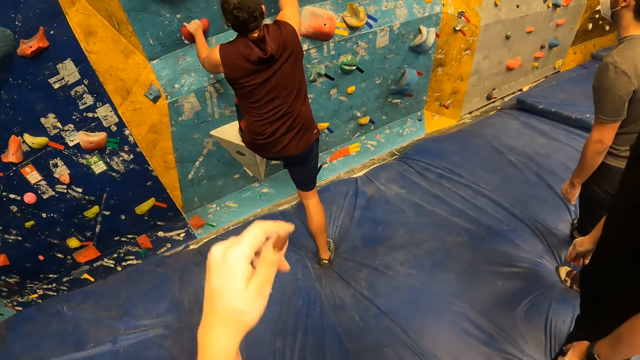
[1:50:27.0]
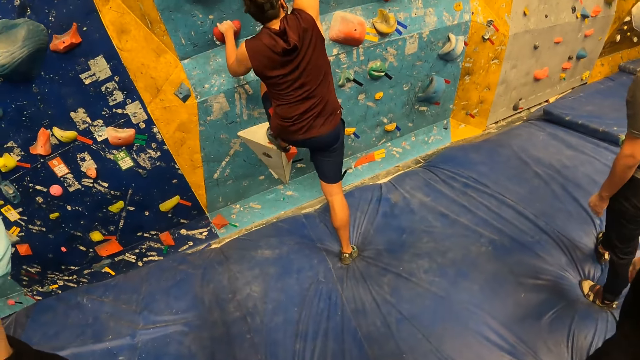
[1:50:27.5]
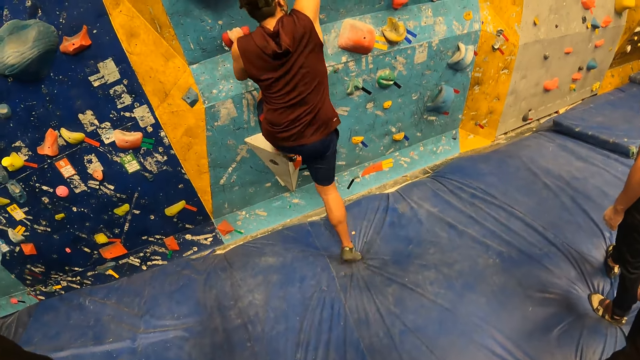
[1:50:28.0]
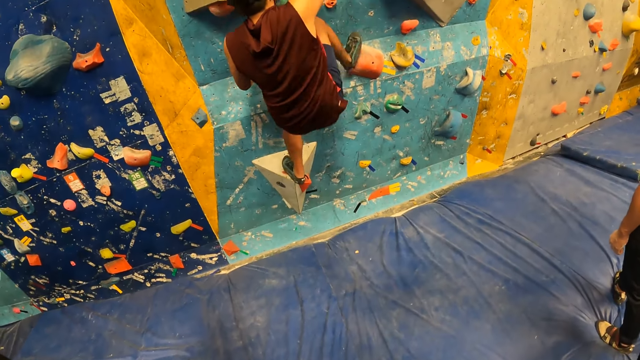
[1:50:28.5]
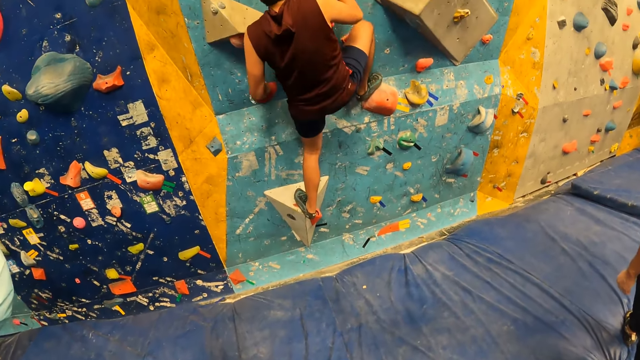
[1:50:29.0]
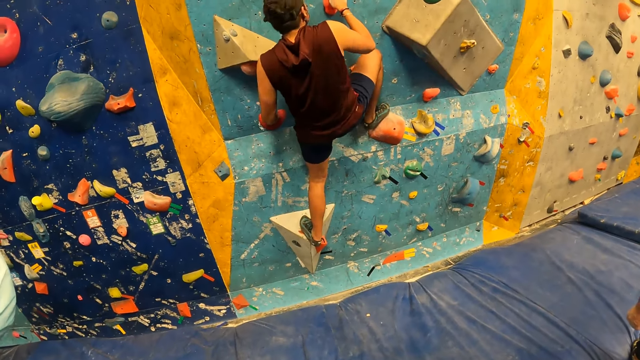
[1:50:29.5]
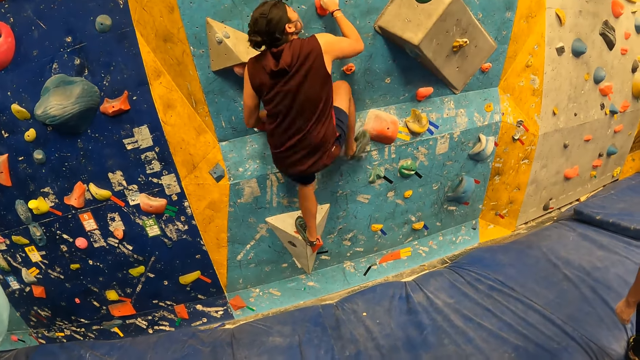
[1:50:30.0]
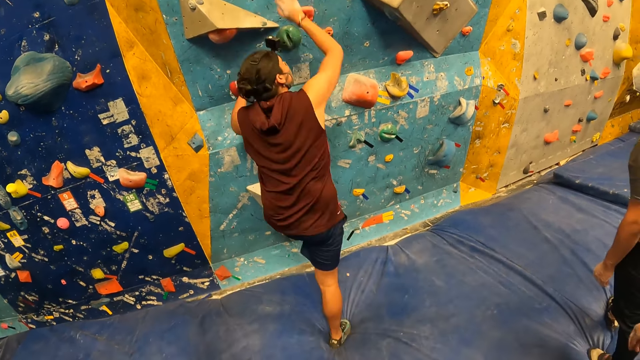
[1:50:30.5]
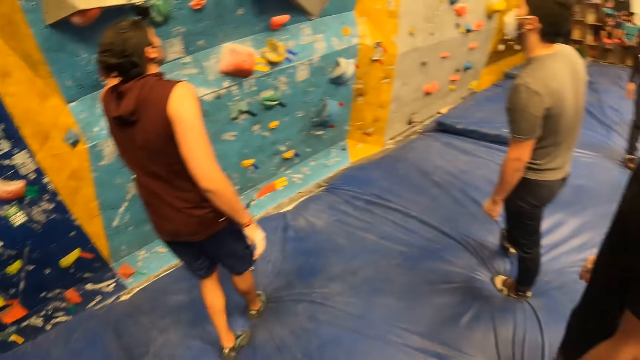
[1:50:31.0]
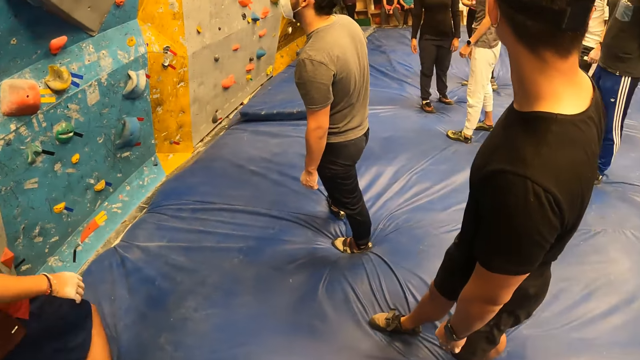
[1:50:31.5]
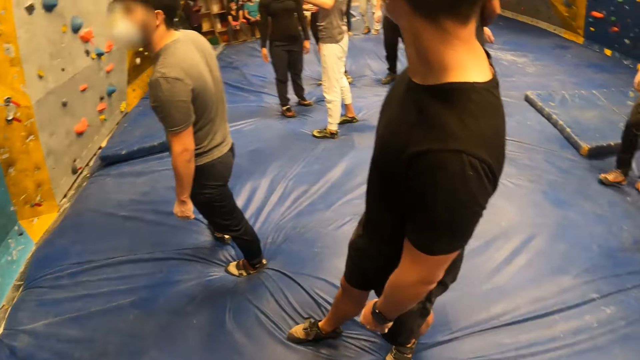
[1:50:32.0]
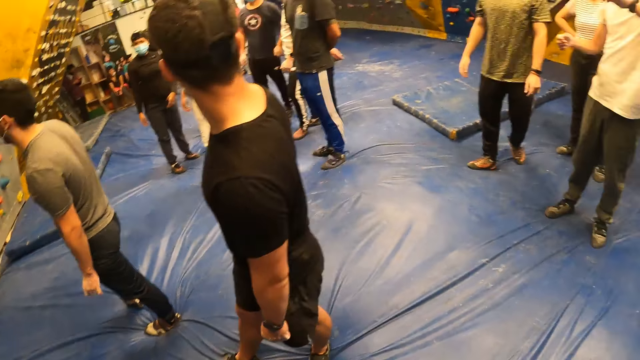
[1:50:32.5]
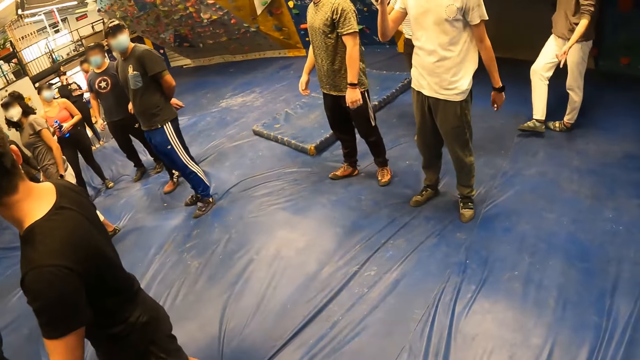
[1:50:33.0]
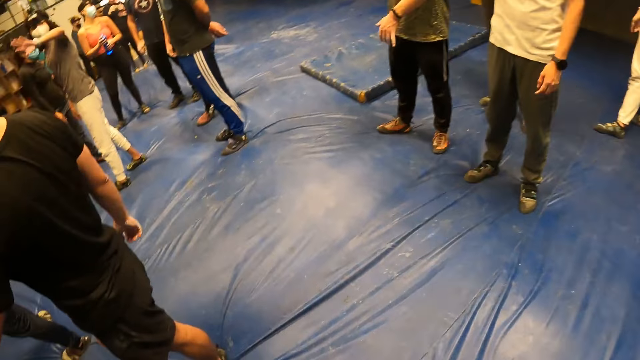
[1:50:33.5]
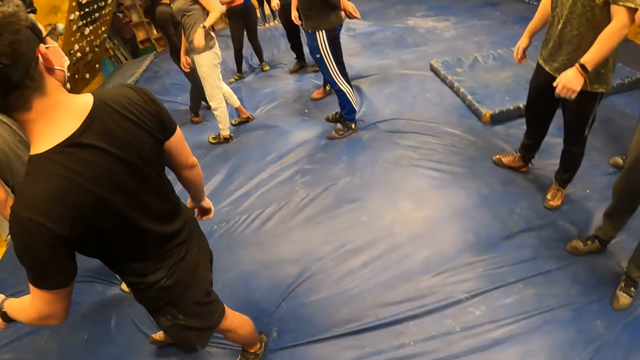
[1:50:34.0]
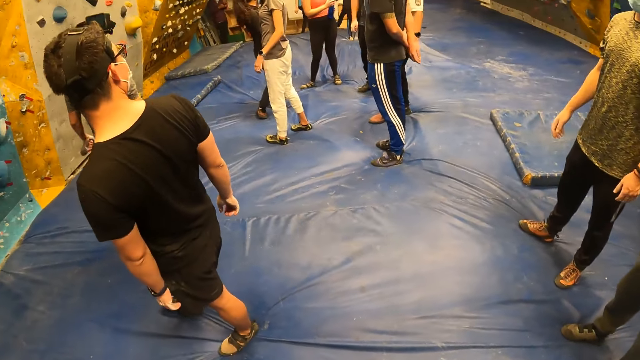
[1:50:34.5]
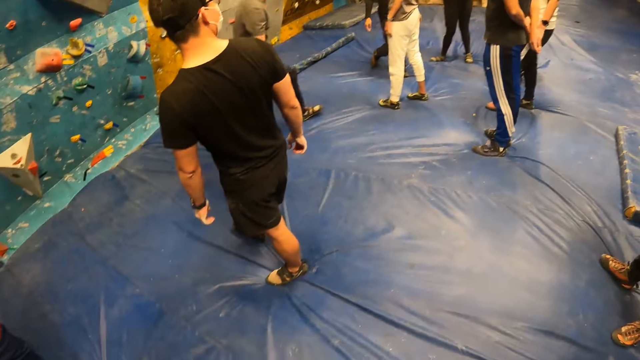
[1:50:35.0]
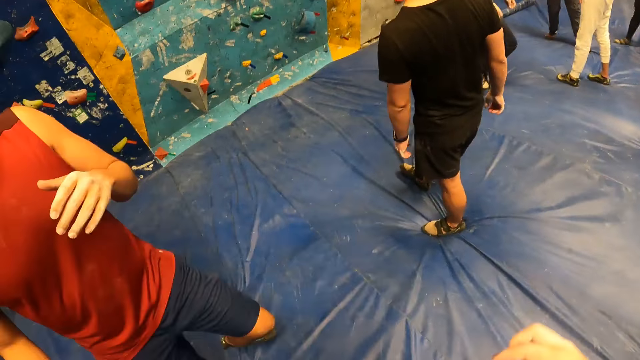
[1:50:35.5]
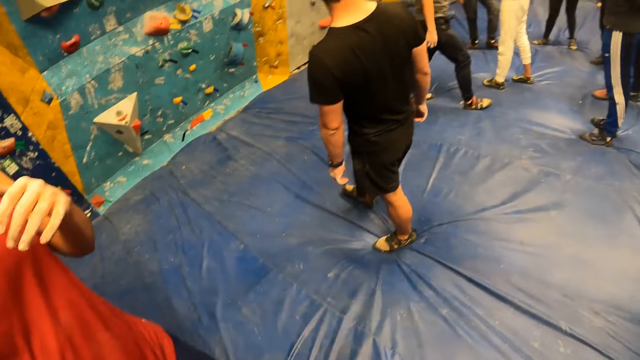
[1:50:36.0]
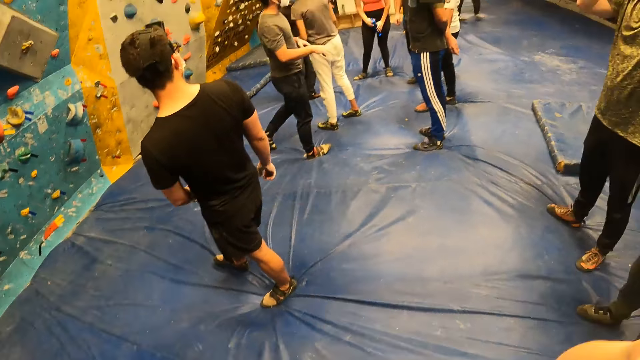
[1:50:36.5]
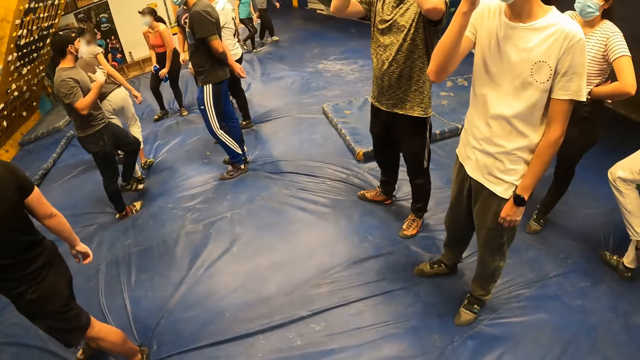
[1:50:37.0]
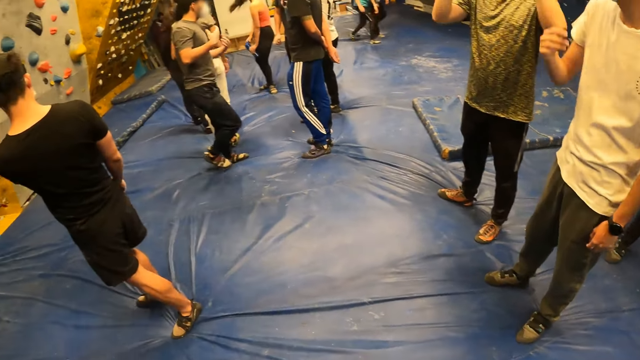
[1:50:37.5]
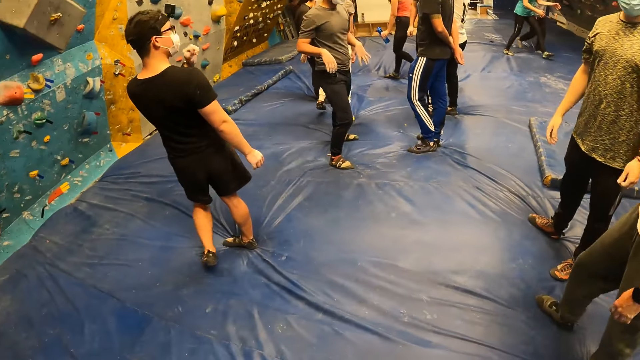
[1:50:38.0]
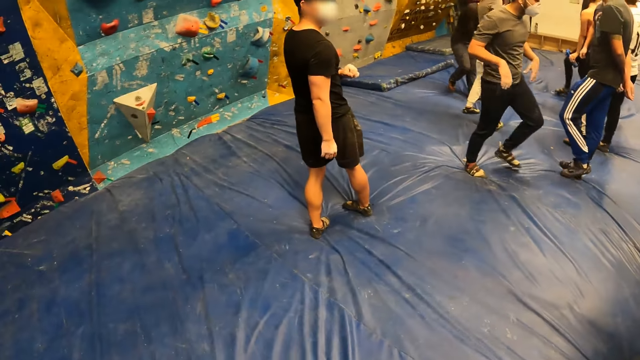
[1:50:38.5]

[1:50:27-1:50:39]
The camera wearer lowers the hand. They turn around. They raise the hand.

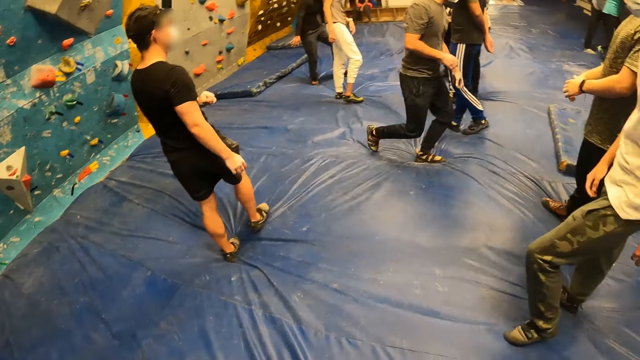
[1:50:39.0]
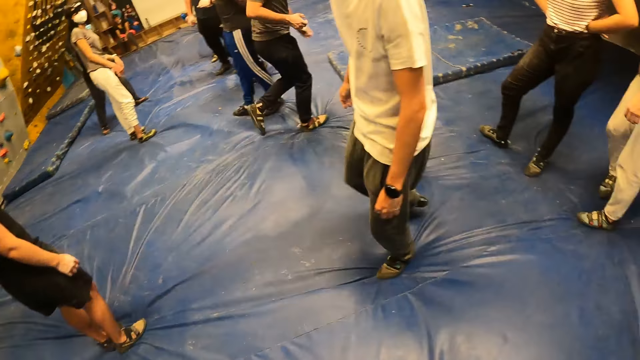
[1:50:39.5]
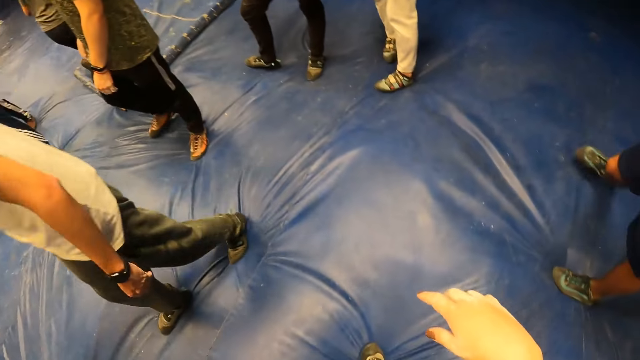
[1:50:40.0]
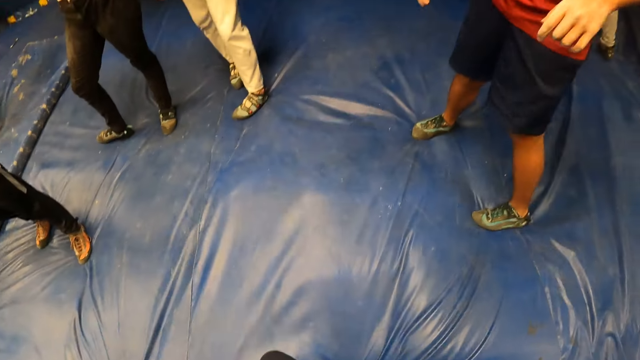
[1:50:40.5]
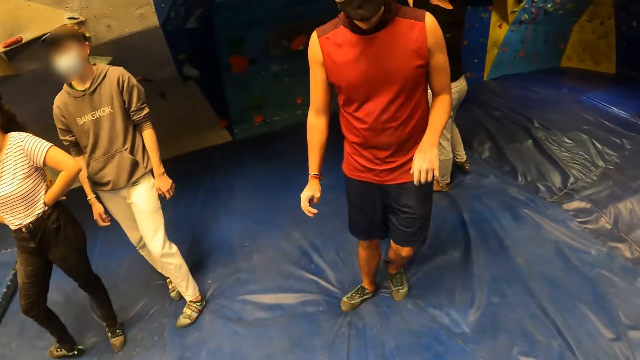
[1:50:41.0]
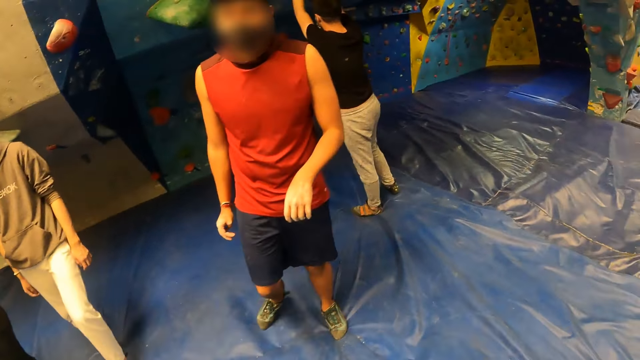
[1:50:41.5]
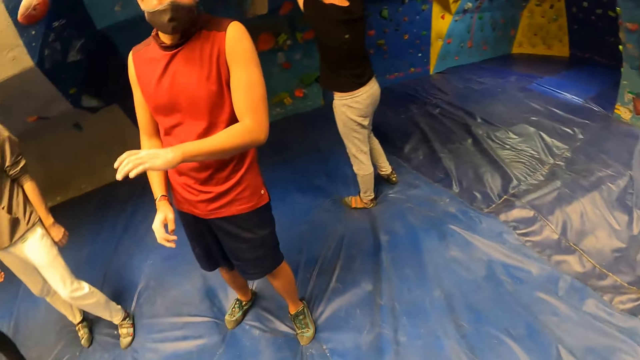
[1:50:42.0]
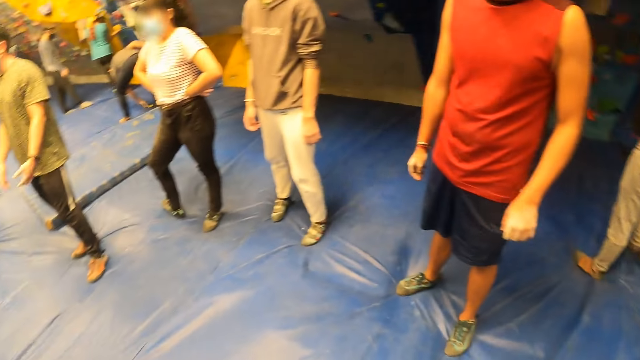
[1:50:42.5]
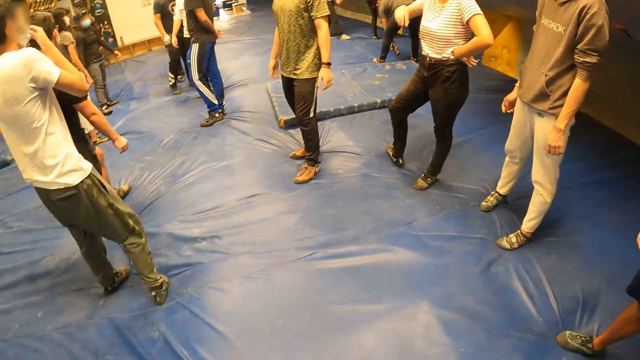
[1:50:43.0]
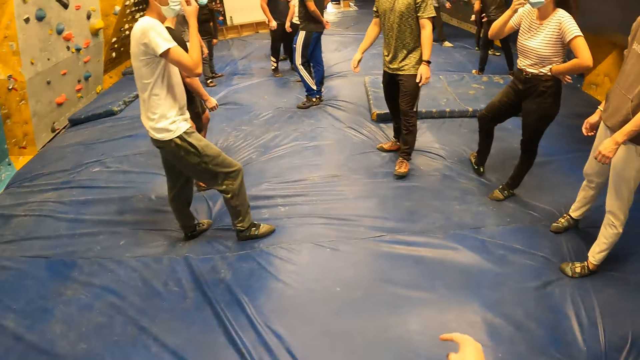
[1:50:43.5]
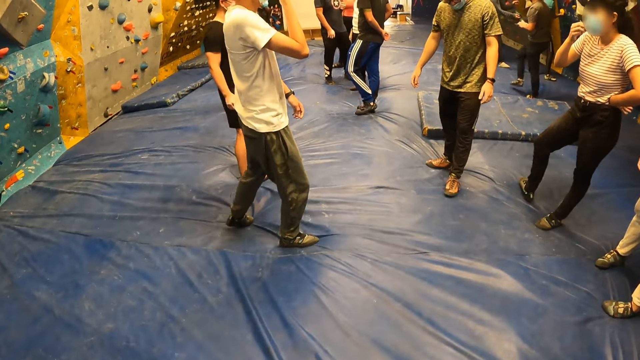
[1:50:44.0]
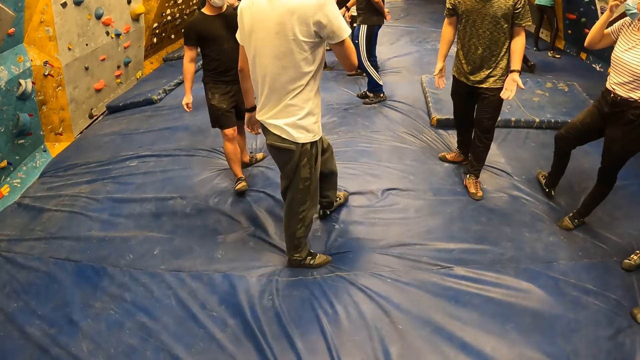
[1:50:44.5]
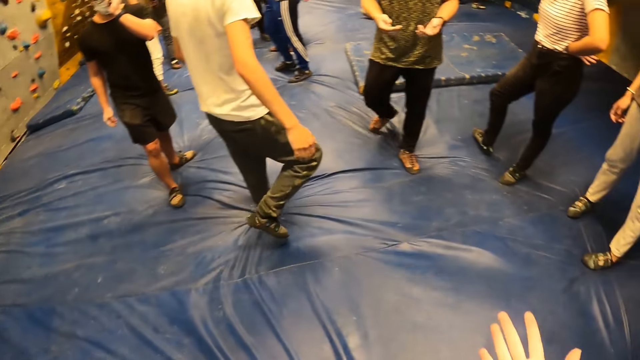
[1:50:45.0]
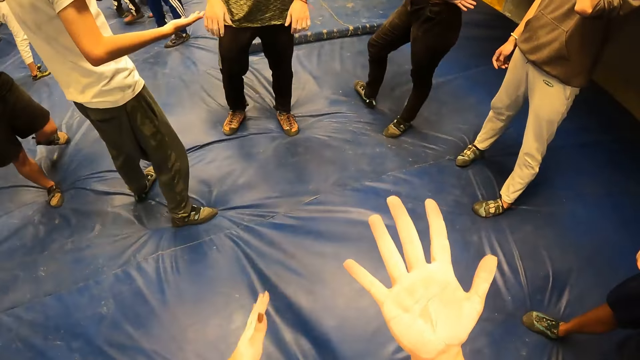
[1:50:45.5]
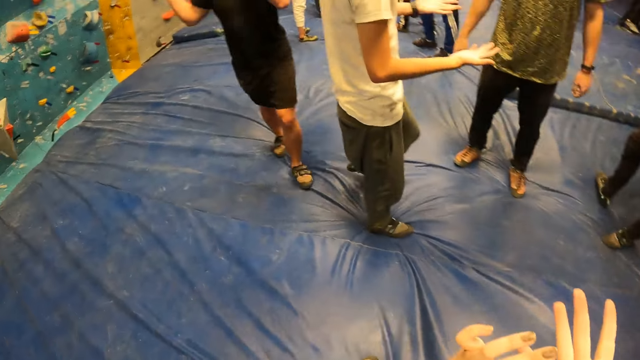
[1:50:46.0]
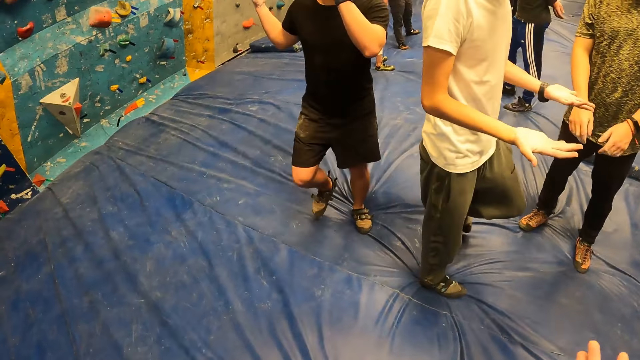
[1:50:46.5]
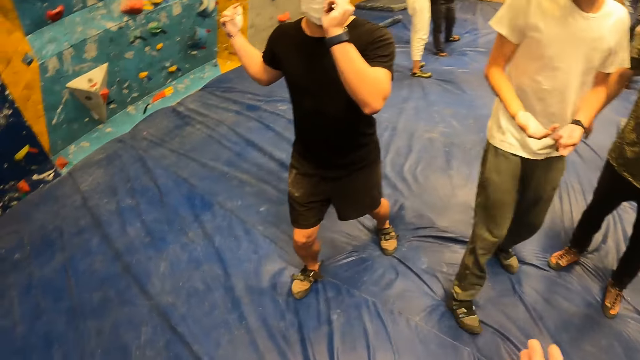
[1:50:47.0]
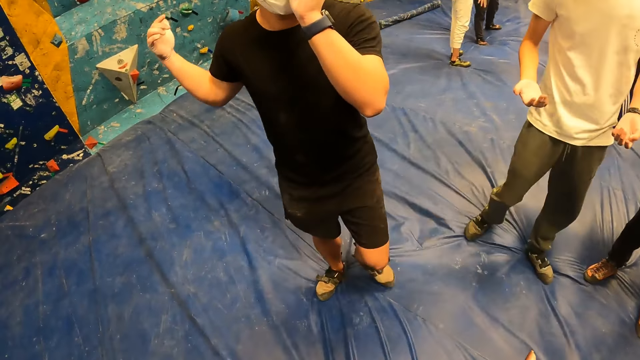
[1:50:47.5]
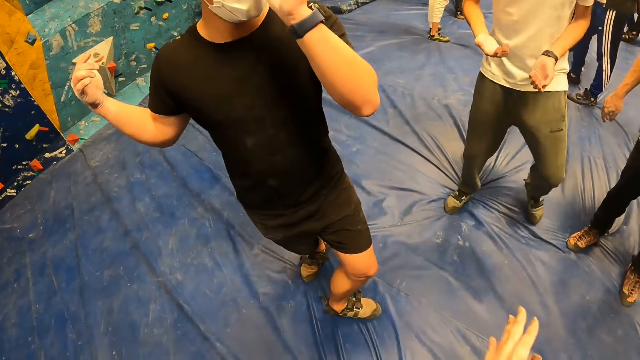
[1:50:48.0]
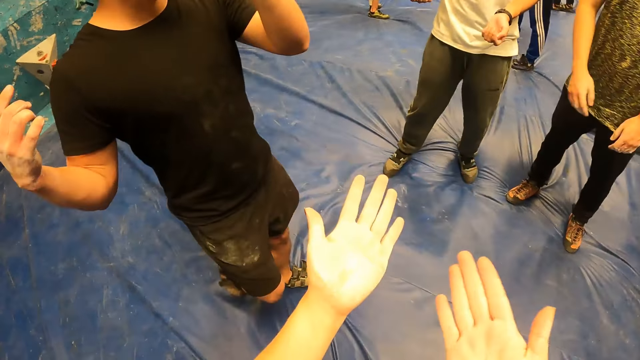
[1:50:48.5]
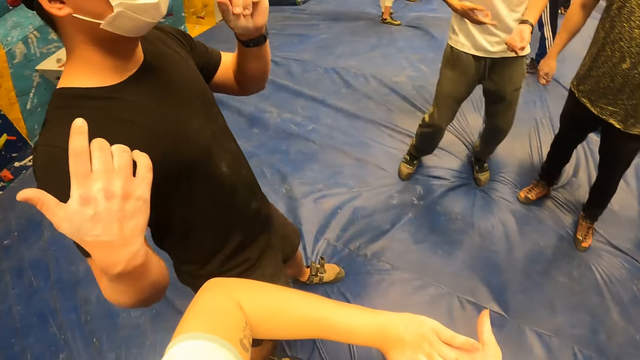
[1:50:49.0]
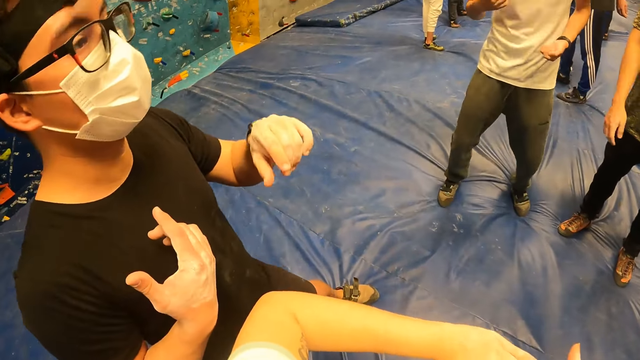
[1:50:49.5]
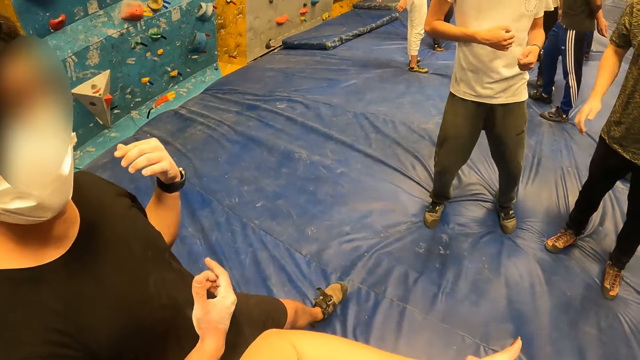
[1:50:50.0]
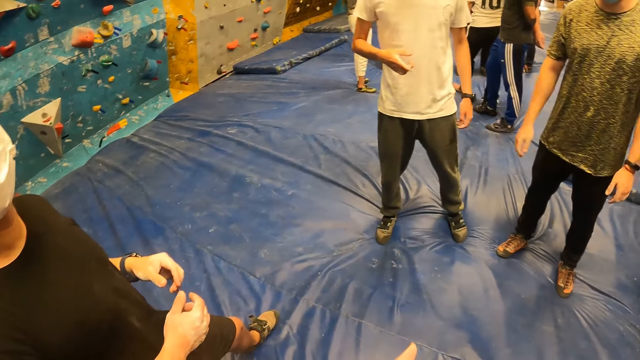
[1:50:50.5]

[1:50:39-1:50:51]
The camera wearer moves forward. They look at the hands. They rub both hands together.
